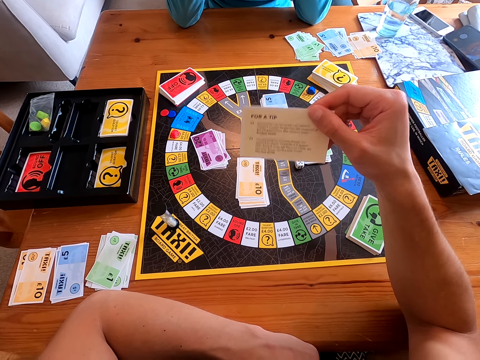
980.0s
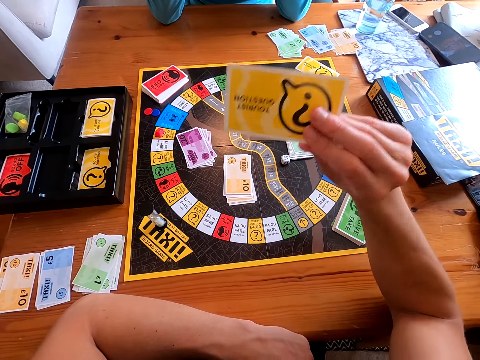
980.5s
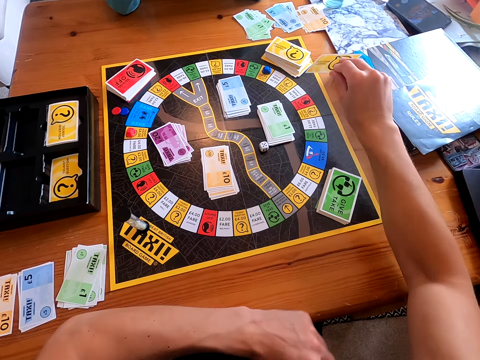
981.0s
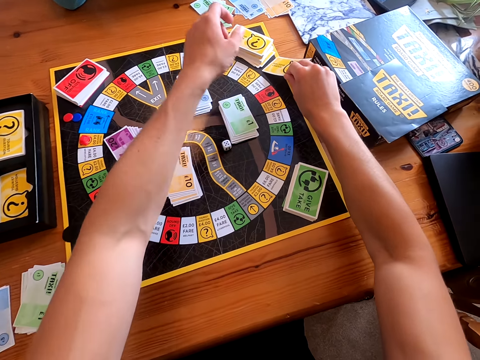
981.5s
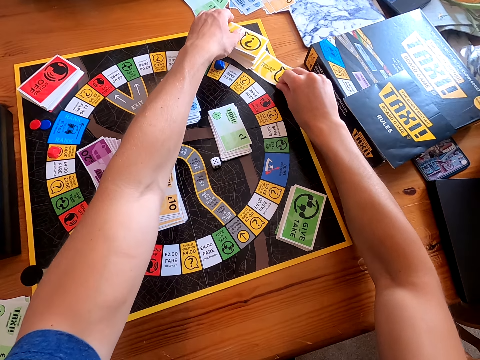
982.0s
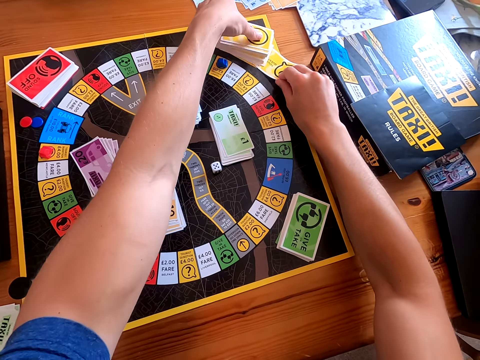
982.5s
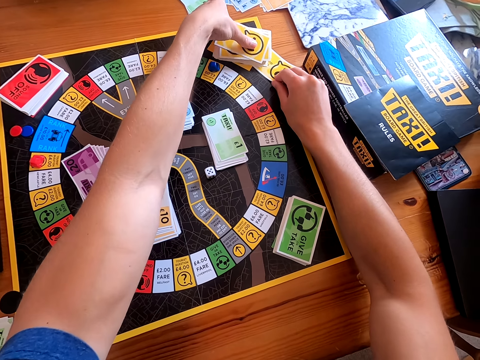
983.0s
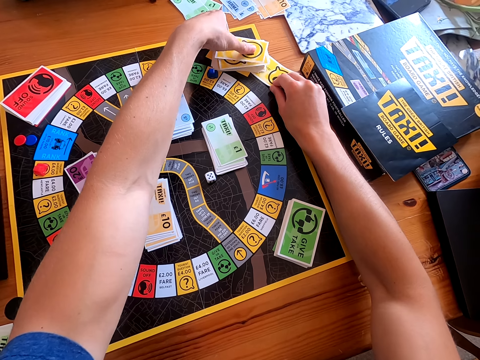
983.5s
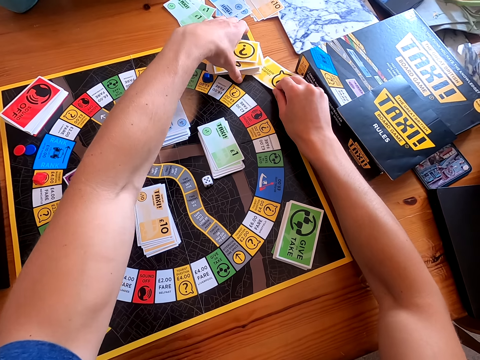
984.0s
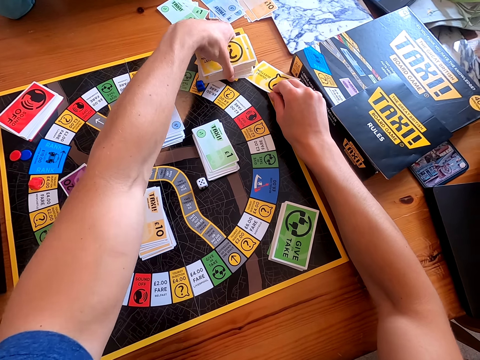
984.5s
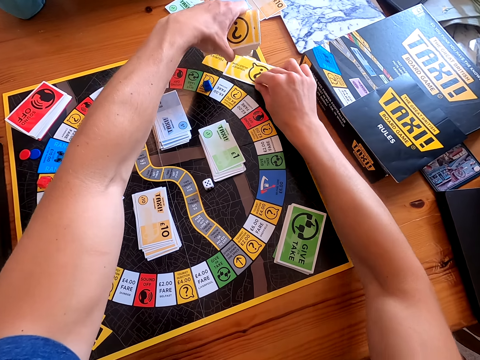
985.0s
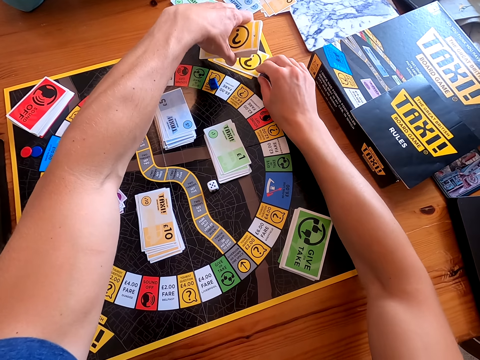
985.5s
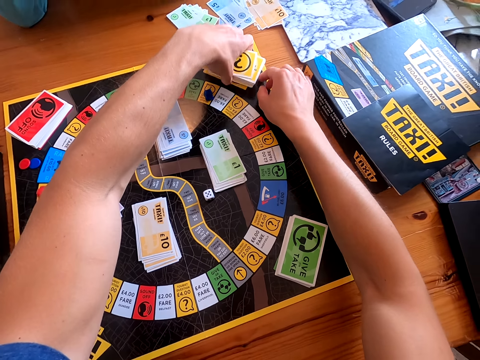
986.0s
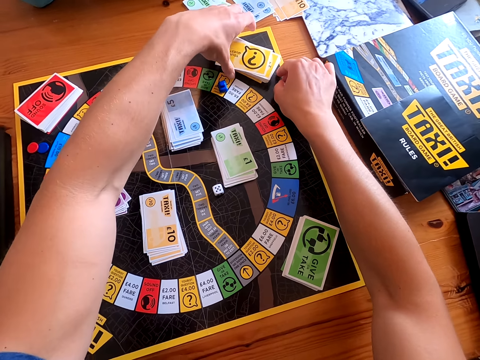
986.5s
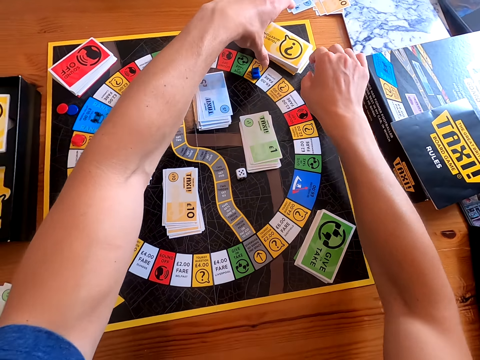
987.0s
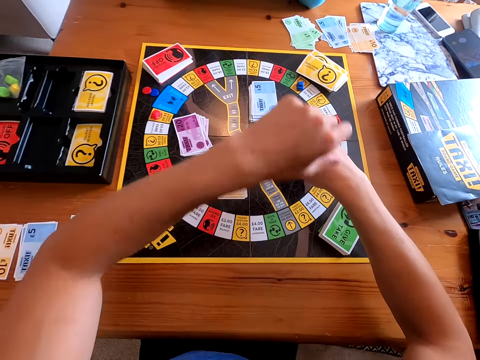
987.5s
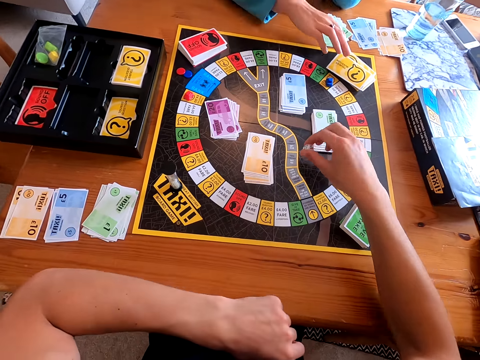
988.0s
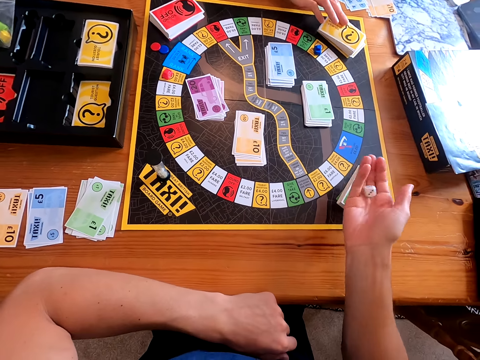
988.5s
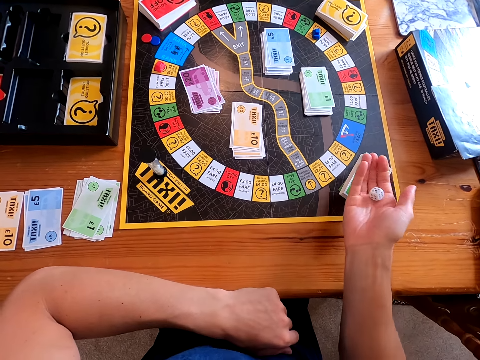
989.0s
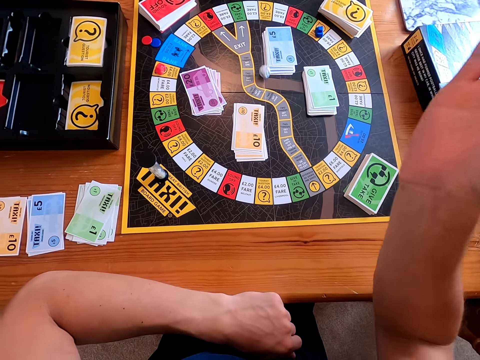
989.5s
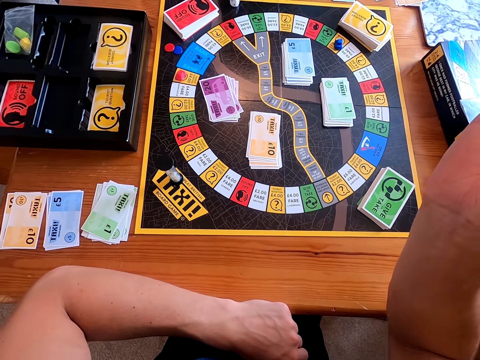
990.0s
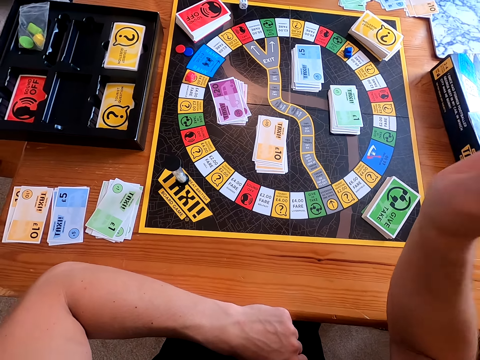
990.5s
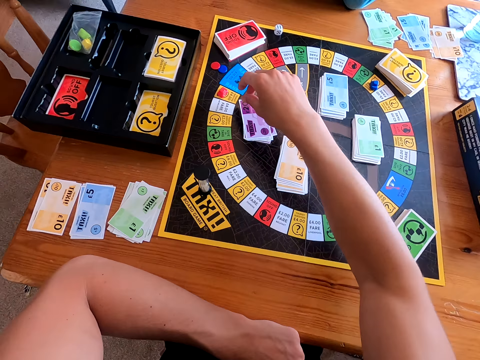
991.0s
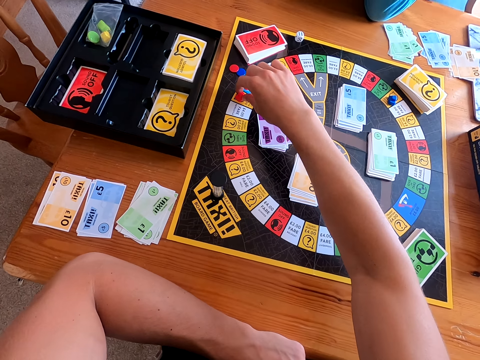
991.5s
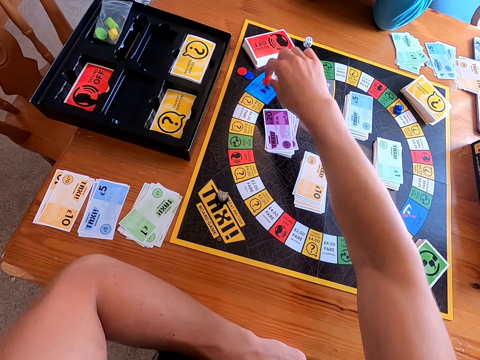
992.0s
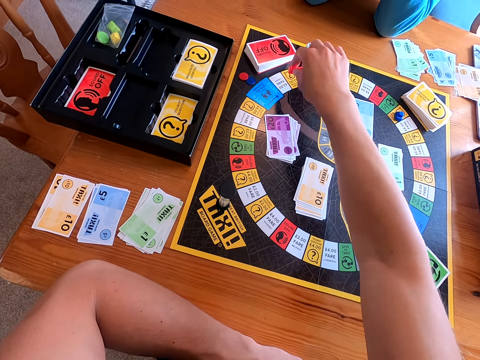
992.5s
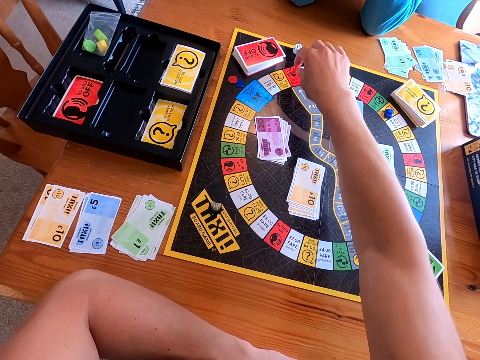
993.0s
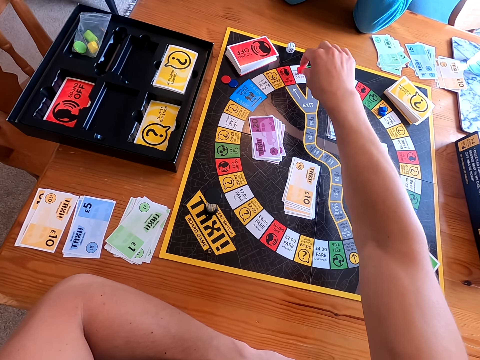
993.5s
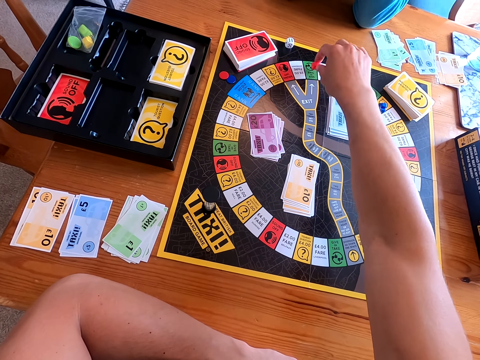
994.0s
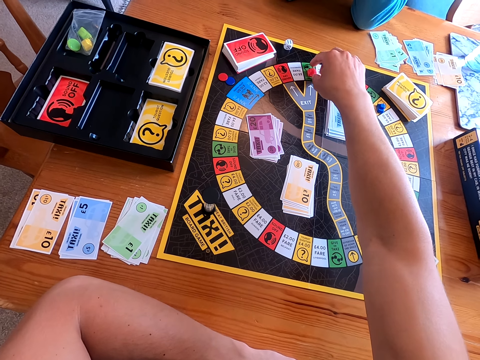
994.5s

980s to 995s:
The camera wearer puts the card between the other cards. He picks the dice from the taxi board. He rolls the dice in his hand. He throws the dice on the taxi board. He moves the piece on the taxi board.

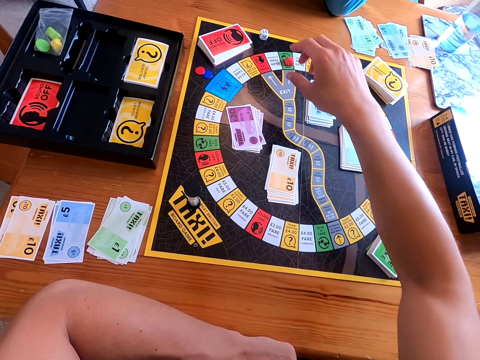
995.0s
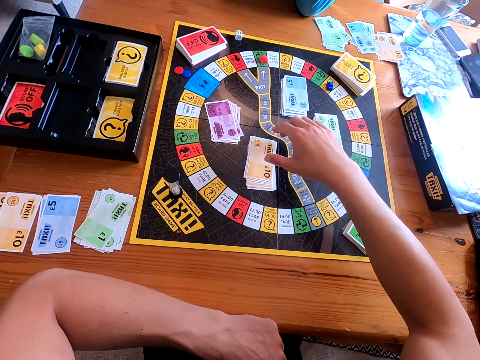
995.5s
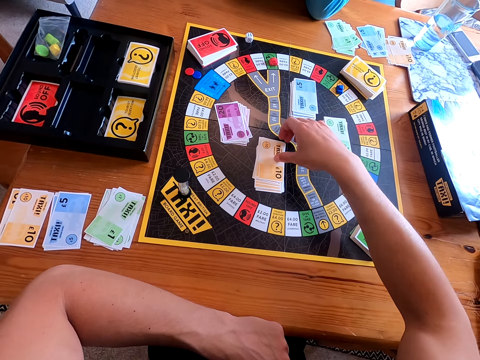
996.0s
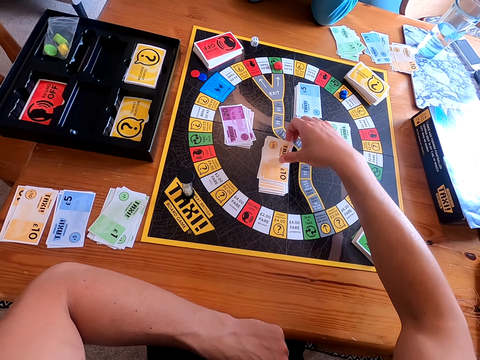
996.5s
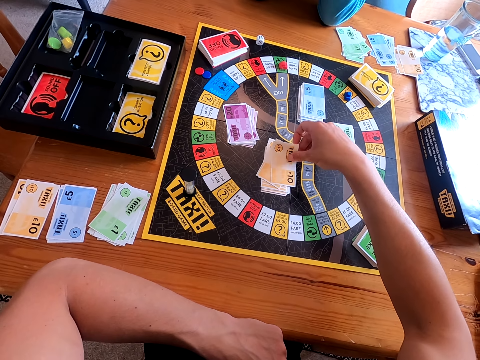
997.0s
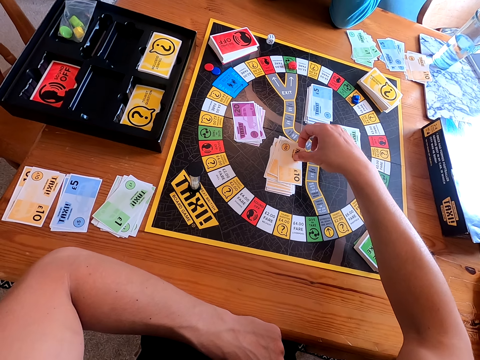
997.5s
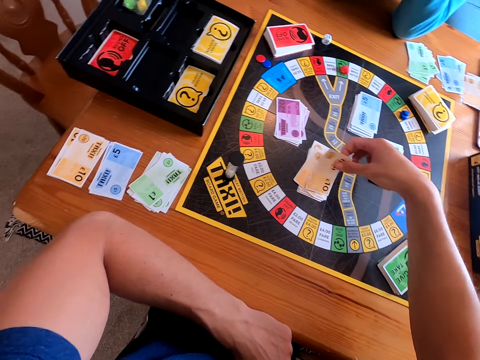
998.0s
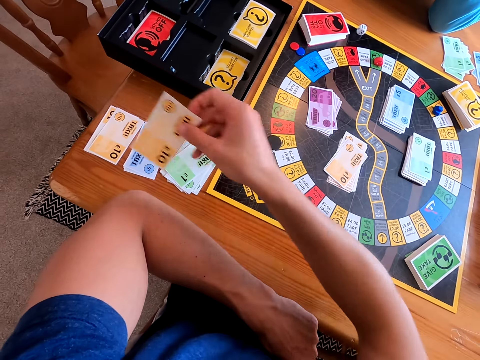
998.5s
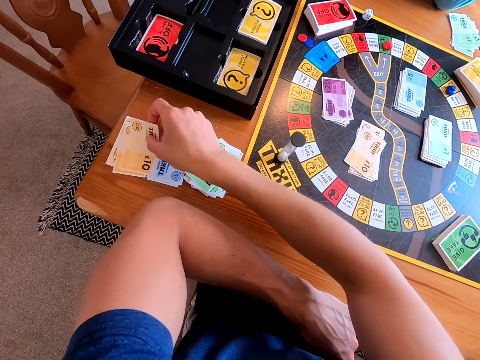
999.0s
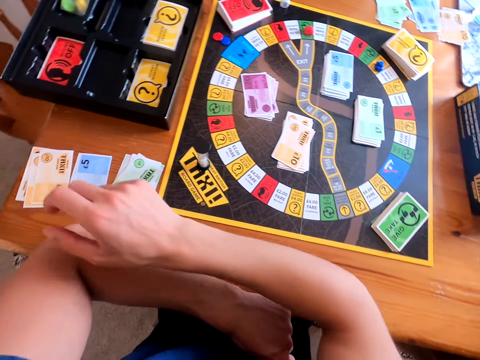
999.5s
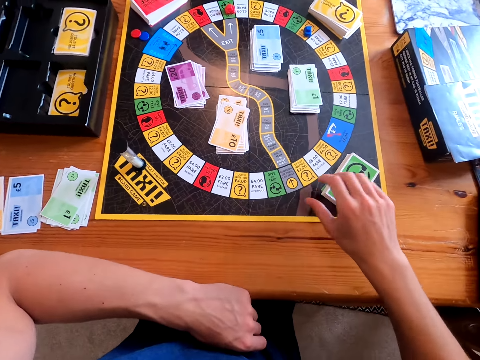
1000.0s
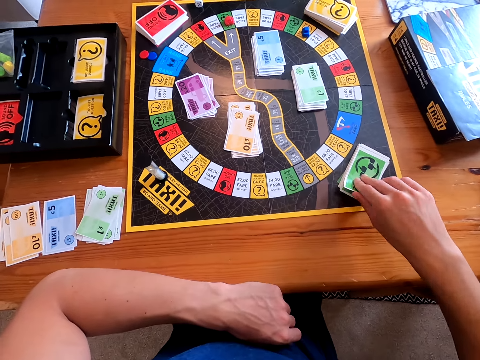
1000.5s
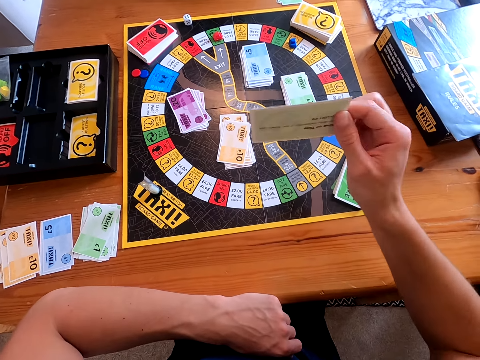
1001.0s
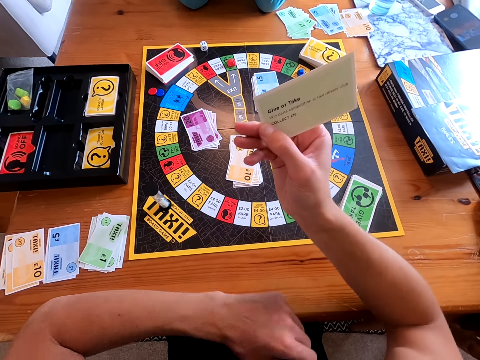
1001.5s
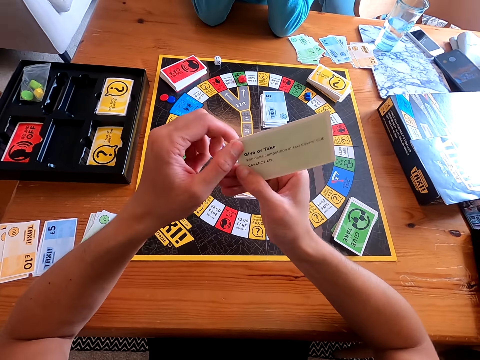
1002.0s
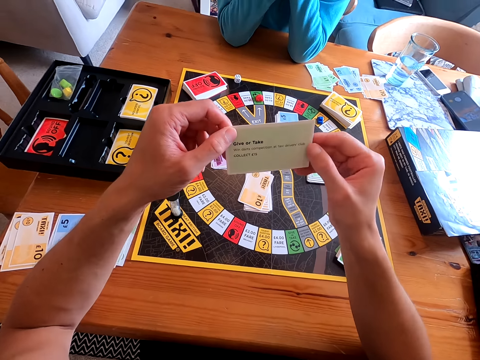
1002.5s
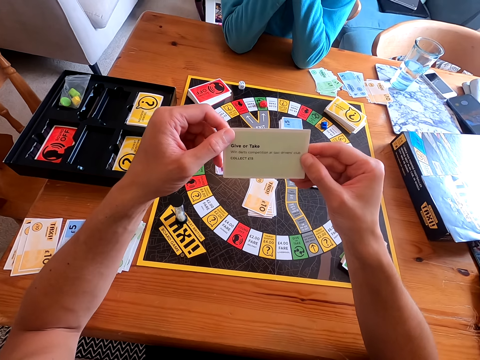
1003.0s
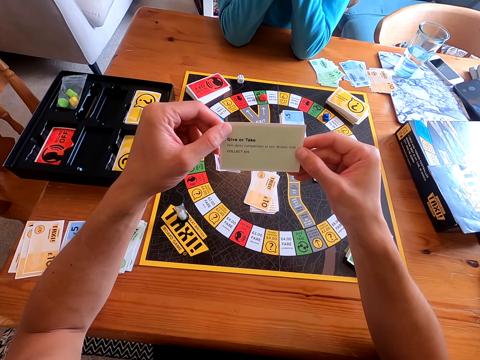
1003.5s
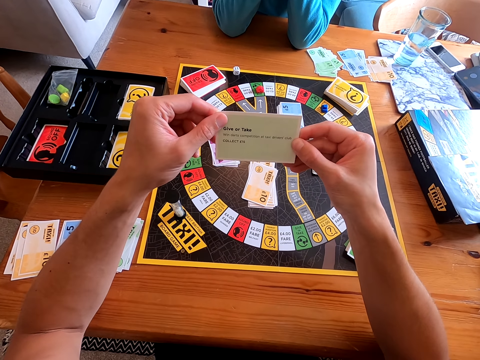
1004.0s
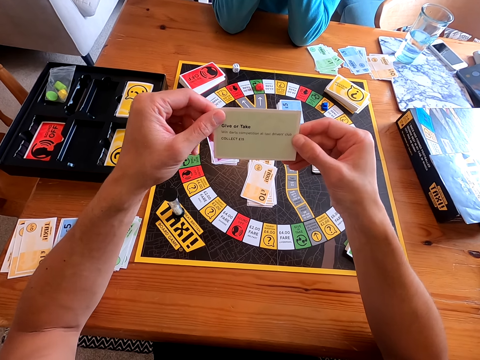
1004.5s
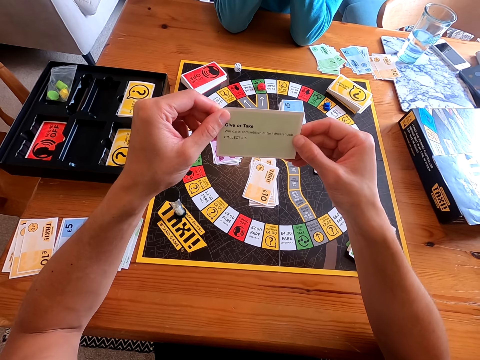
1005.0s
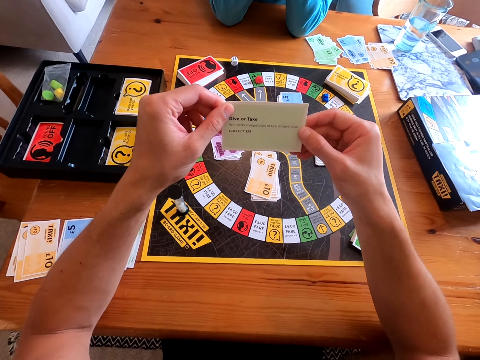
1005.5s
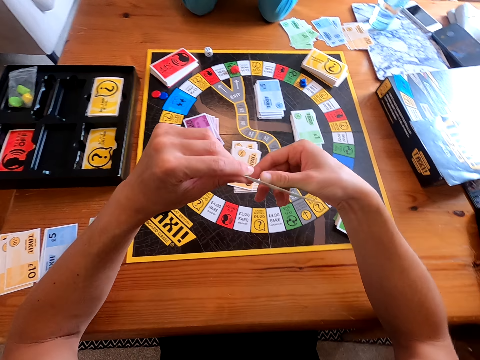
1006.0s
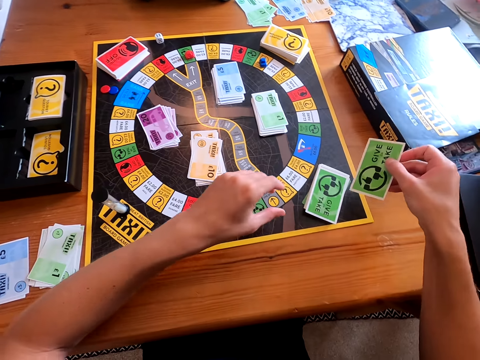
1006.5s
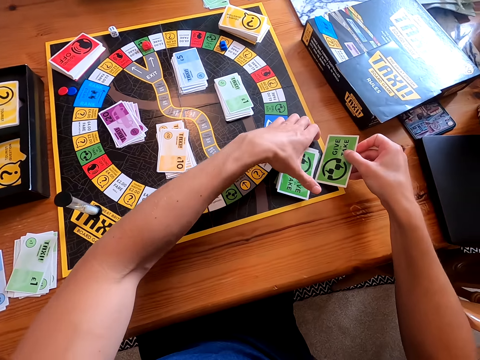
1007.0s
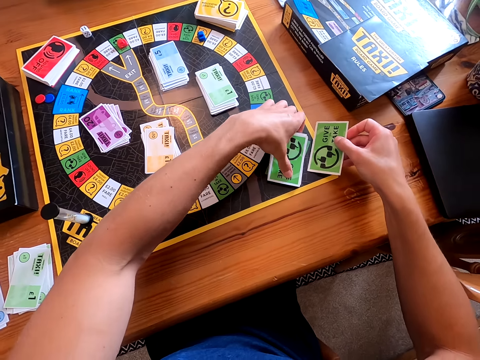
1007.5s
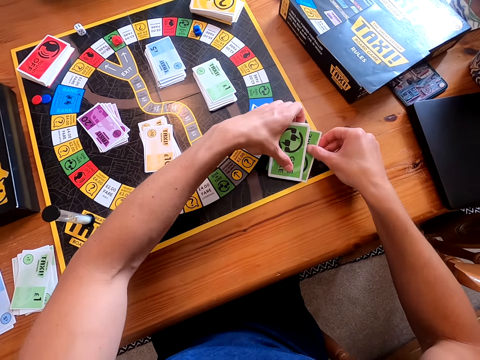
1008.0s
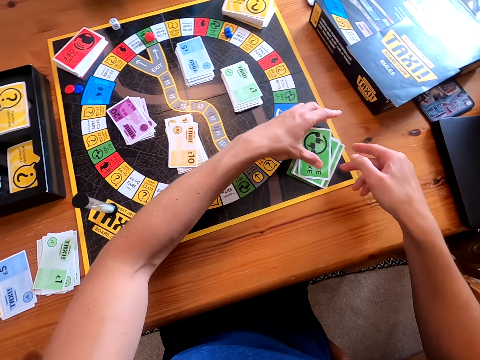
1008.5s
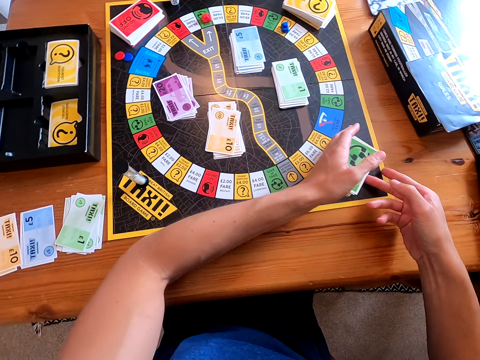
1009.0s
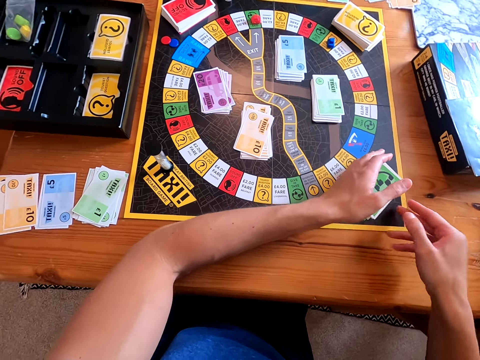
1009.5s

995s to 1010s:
The camera wearer picks a card from the taxi board. They place the card on the table. They pick a card from the taxi board. They look at the card. They read the card. They put the card between the other cards.
